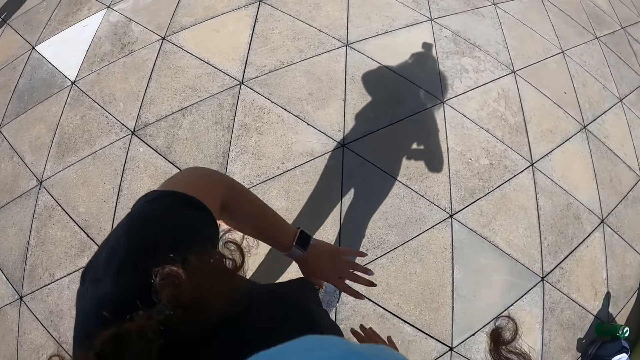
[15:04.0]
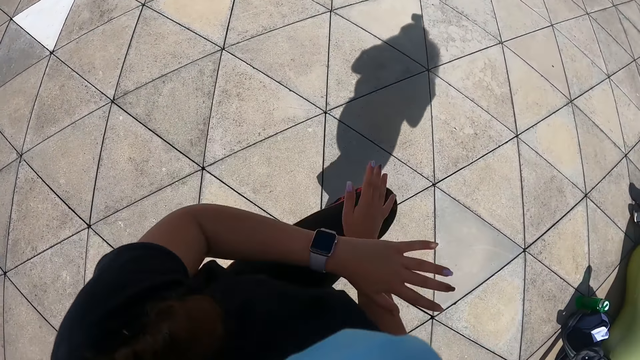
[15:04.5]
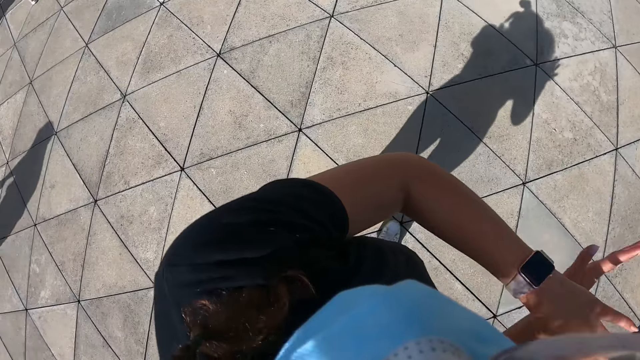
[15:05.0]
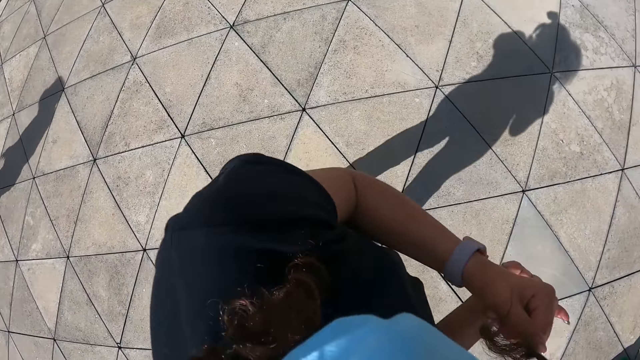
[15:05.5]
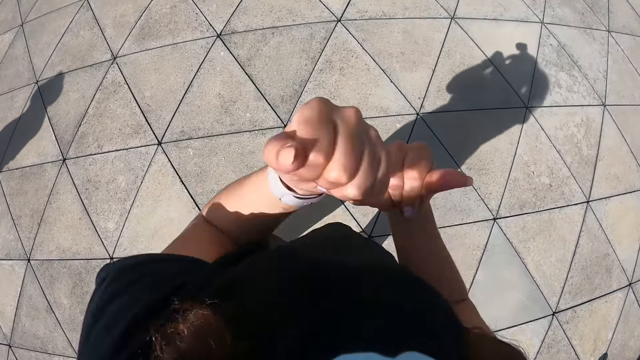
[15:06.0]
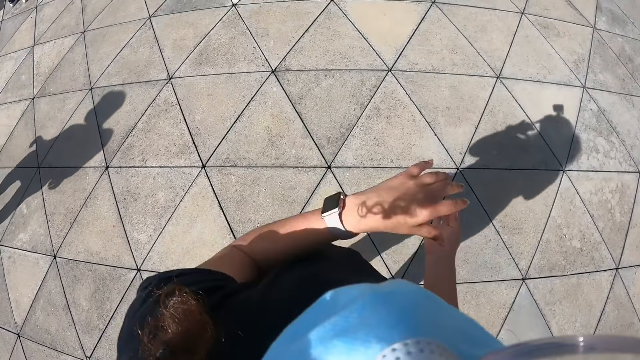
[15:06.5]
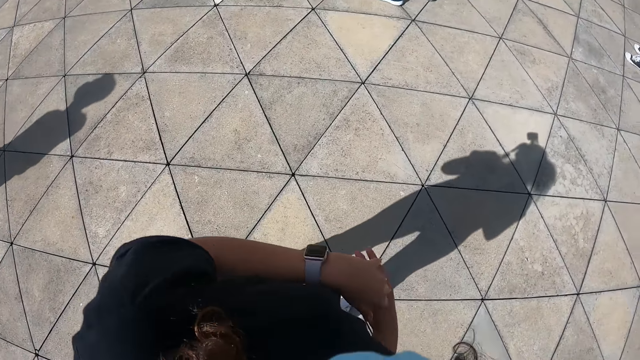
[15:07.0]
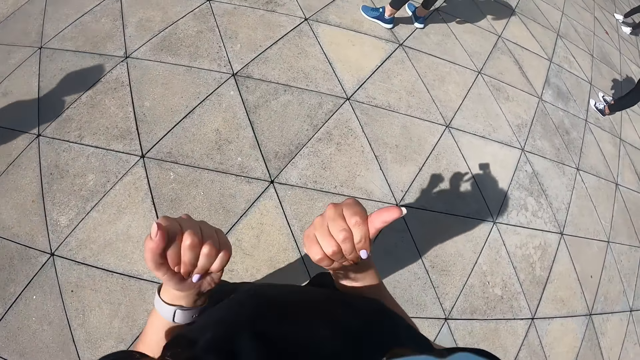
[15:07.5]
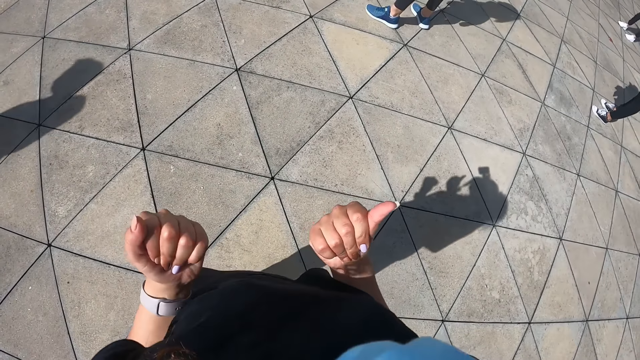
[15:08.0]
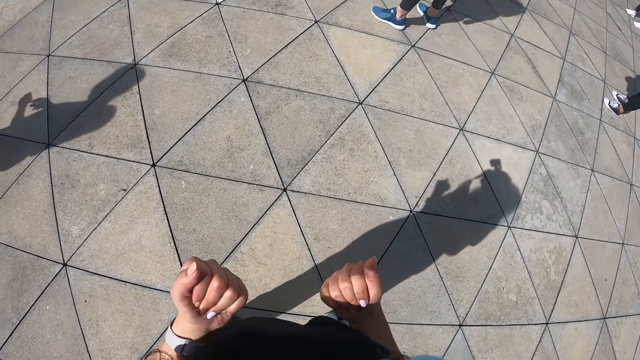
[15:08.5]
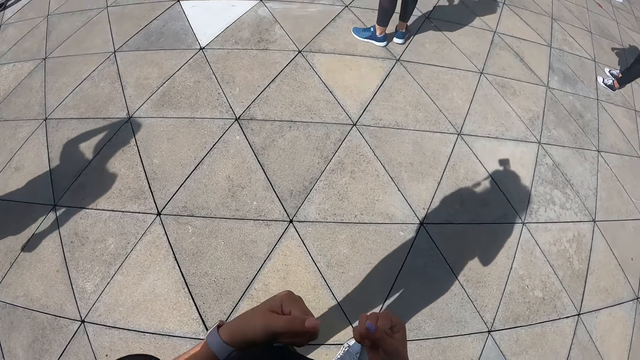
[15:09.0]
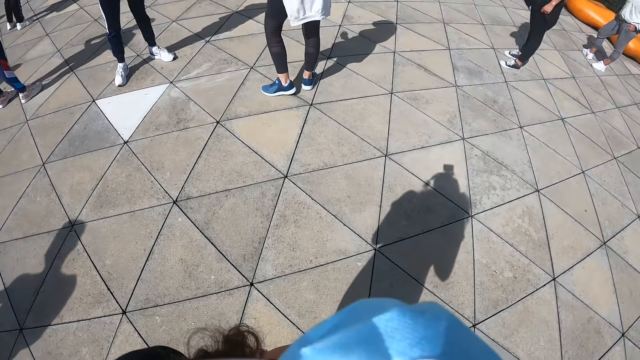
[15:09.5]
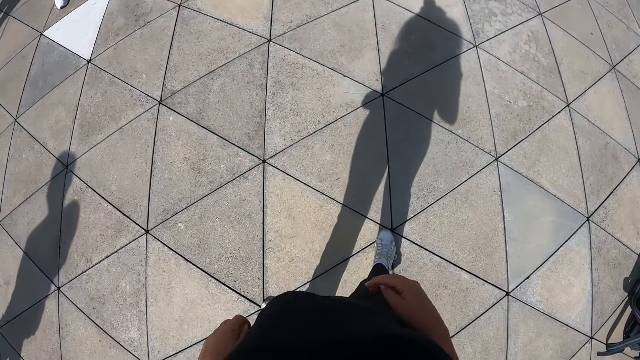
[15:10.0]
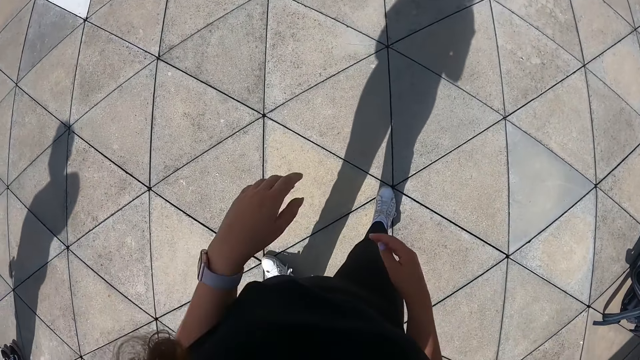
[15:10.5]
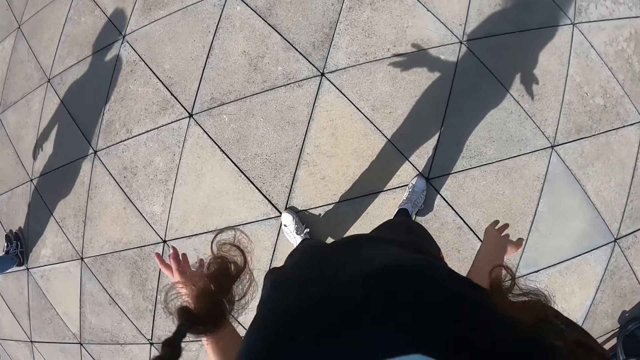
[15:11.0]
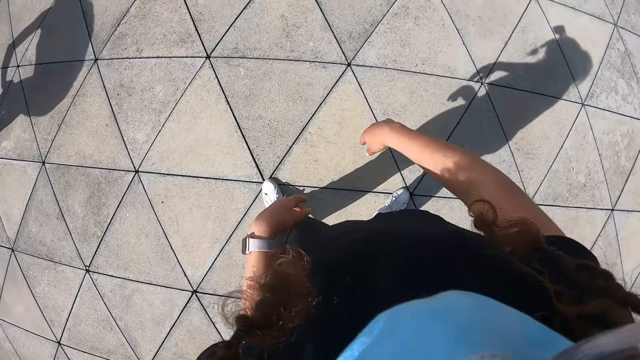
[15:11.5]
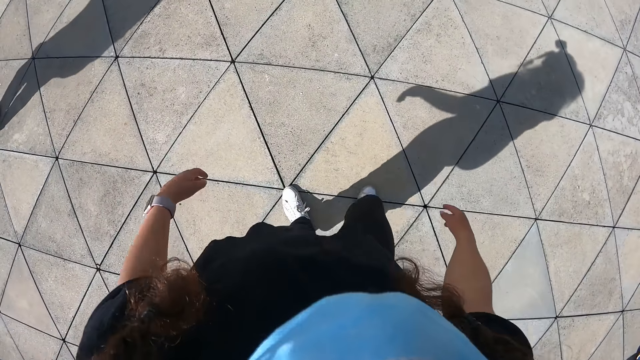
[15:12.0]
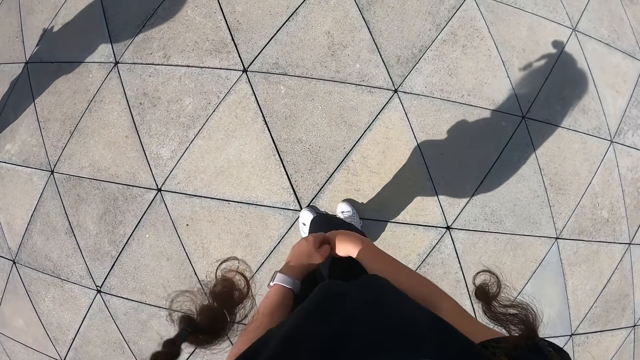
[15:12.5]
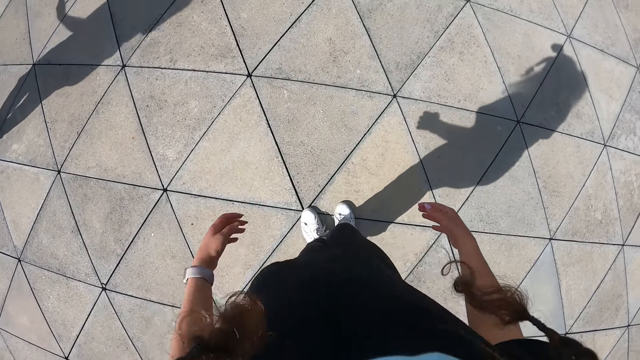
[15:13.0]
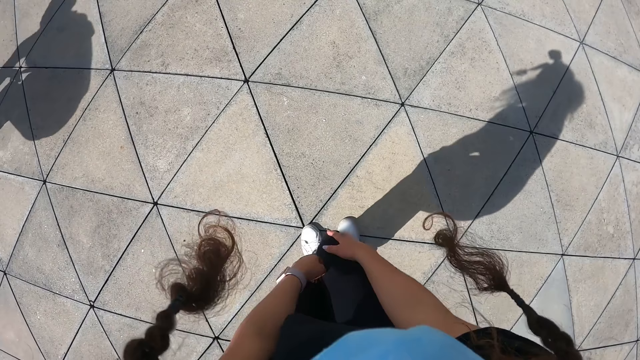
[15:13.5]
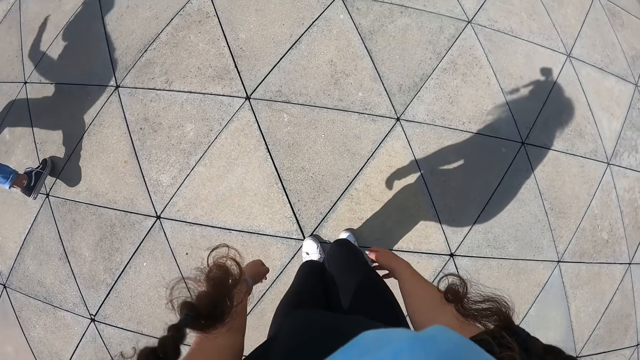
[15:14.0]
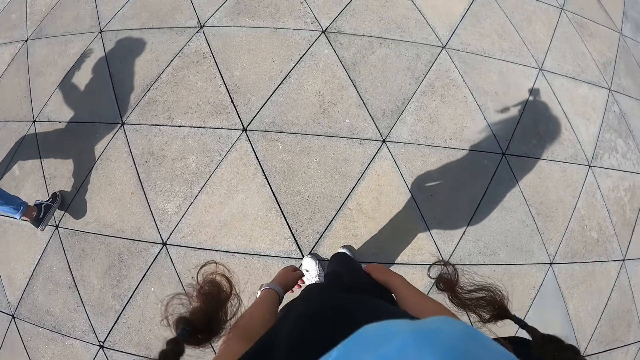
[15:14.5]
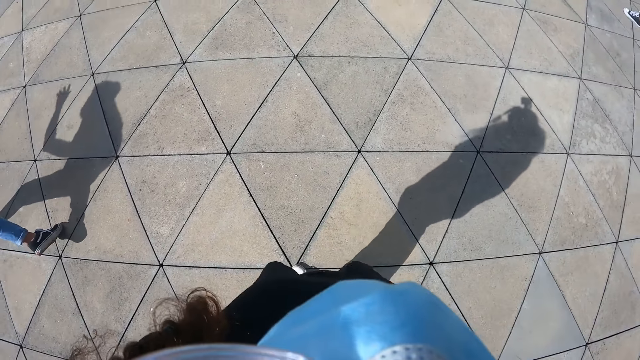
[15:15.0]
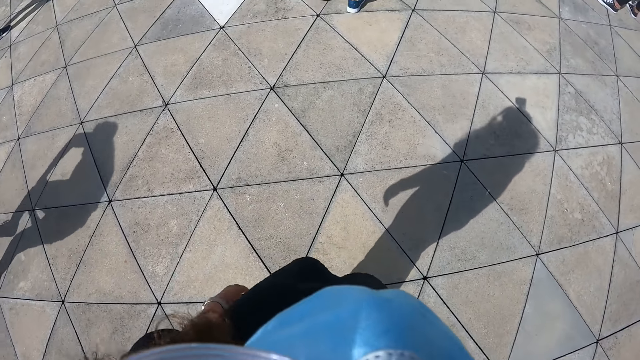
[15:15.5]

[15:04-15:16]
The camera wearer shakes her shoulders.

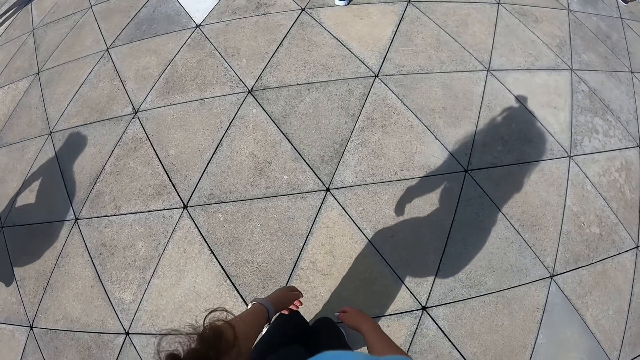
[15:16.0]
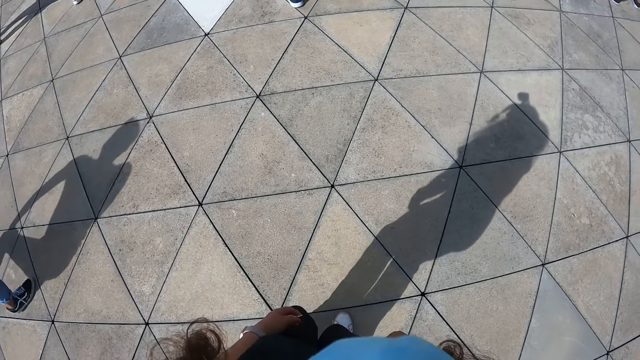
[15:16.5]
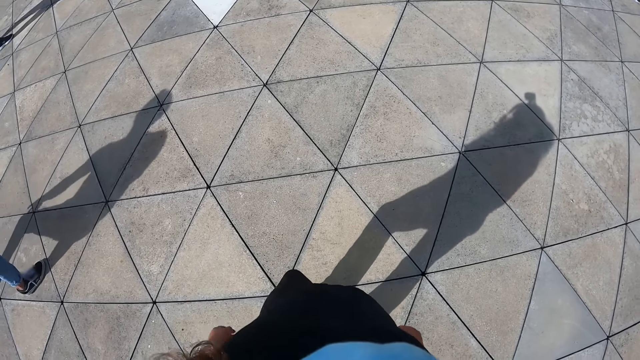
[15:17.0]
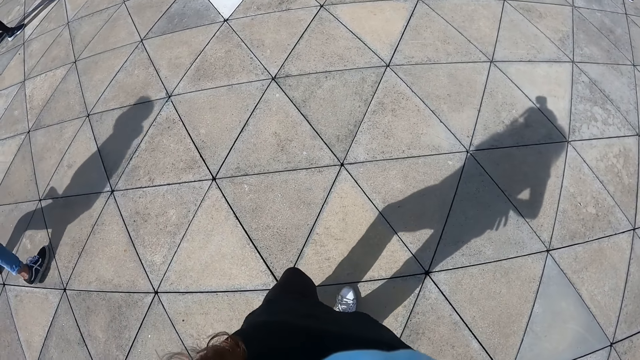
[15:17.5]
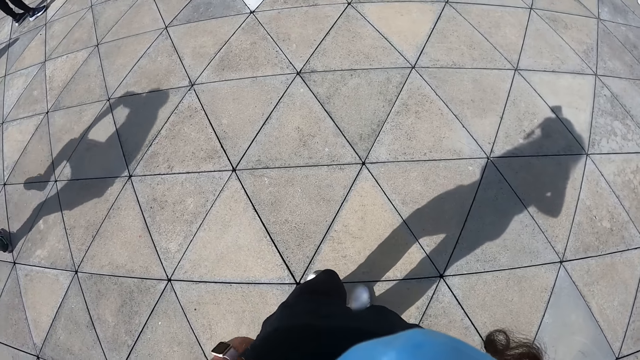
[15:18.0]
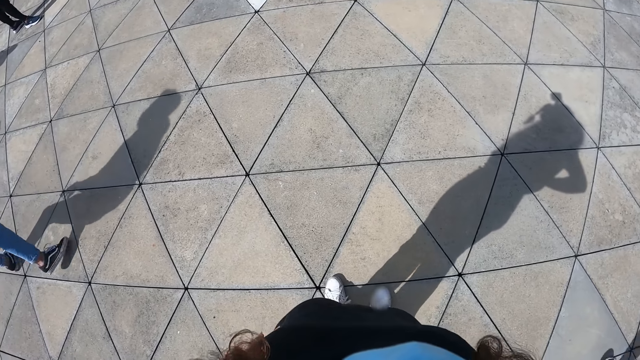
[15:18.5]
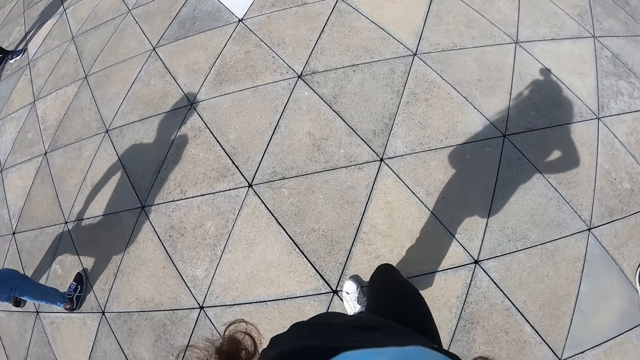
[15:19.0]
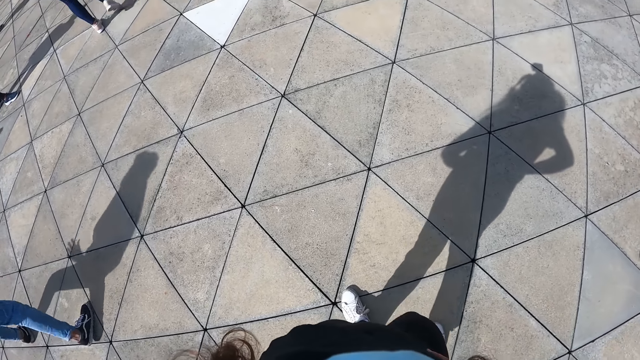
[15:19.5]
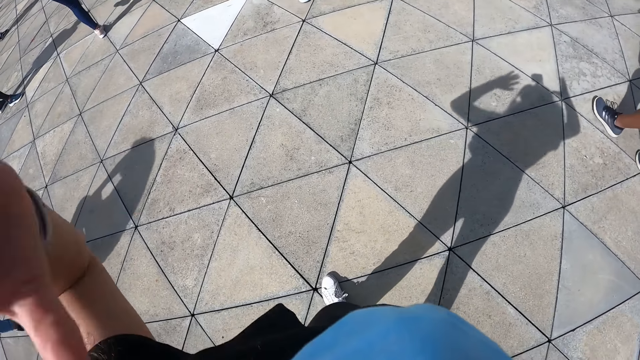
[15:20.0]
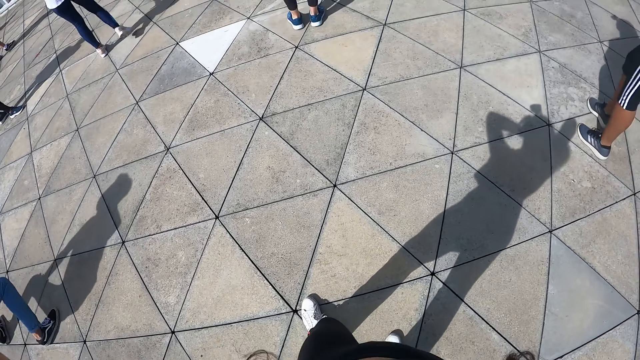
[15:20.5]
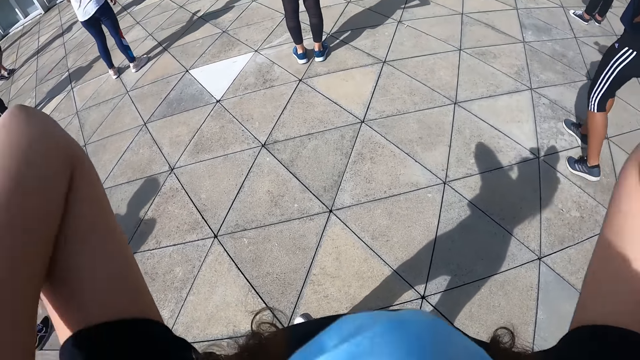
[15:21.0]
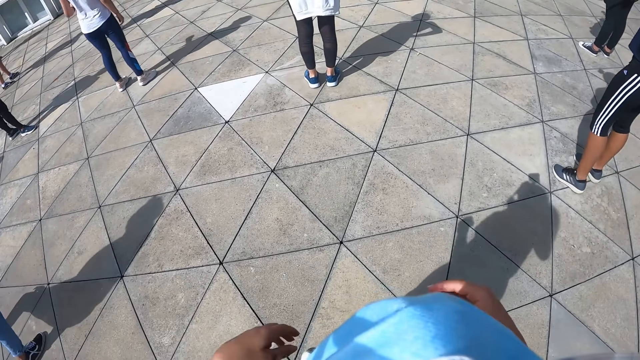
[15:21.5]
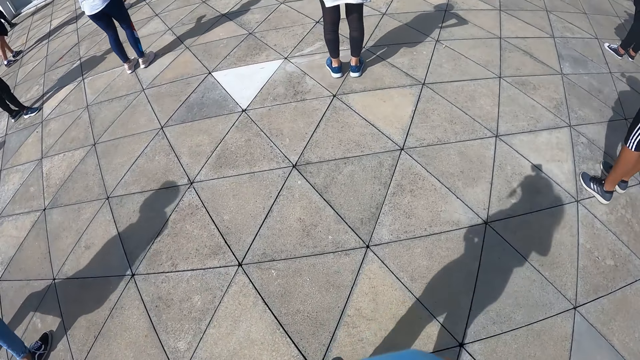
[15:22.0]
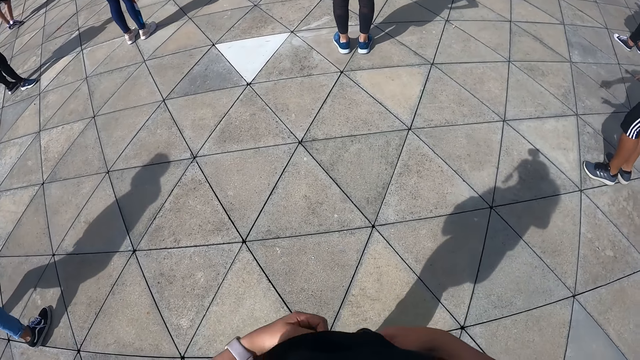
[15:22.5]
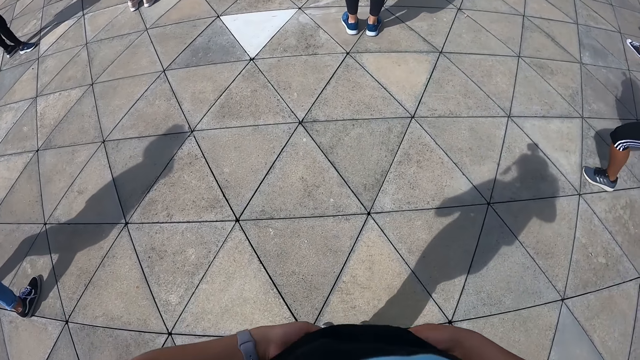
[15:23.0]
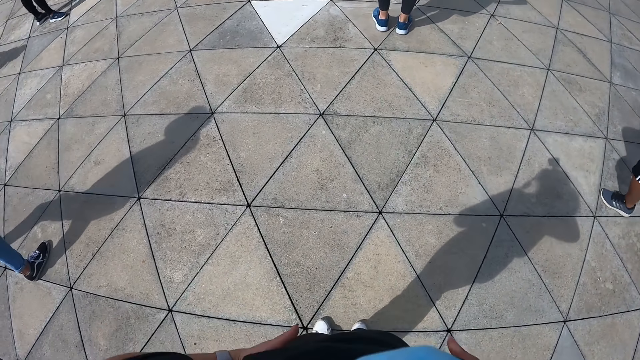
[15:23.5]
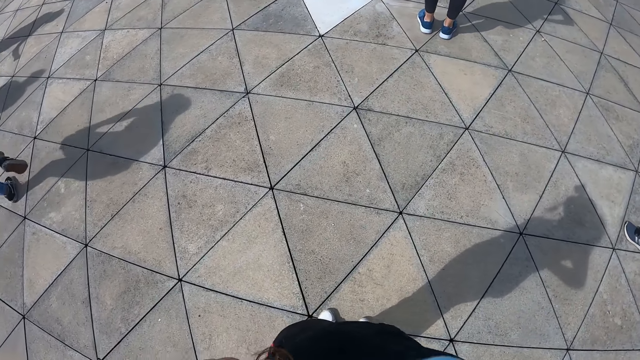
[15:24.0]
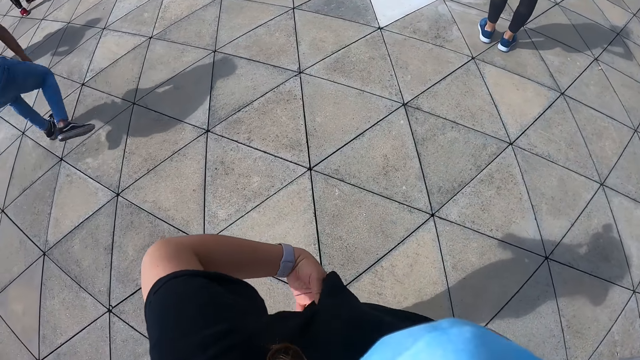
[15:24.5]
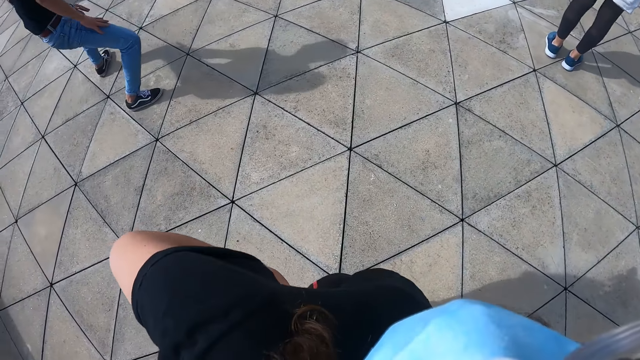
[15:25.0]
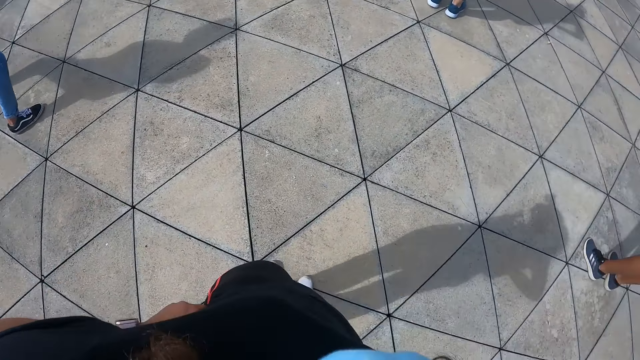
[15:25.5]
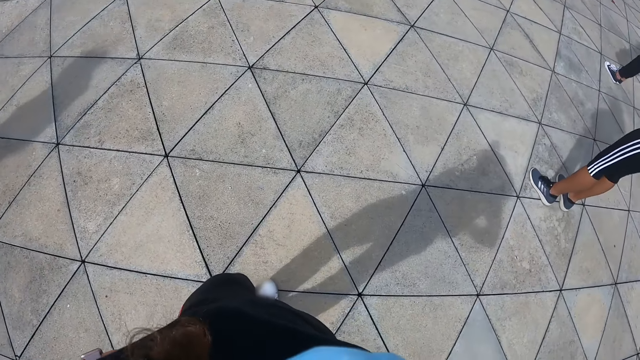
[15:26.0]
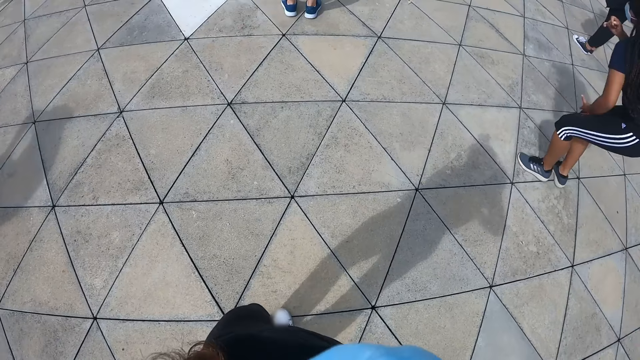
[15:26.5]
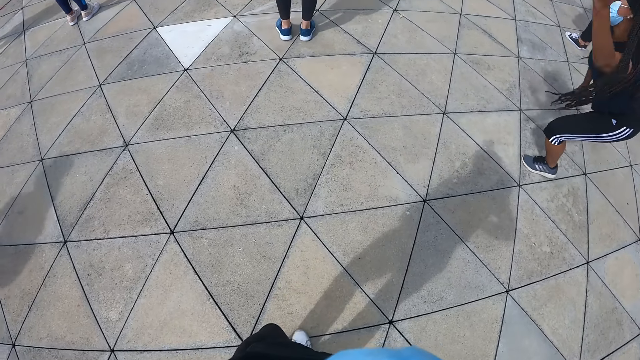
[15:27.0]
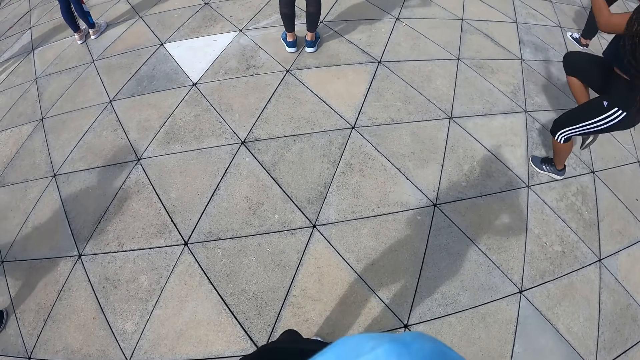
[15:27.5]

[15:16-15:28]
The camera wearer raises her hands towards her head. She touches her hair. She adjusts her trousers with both hands. The man dances. The woman dances.
